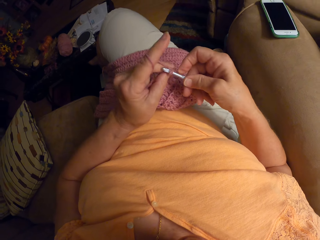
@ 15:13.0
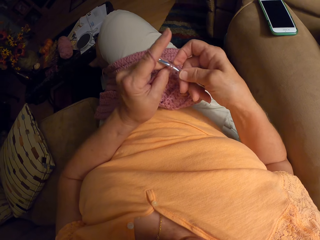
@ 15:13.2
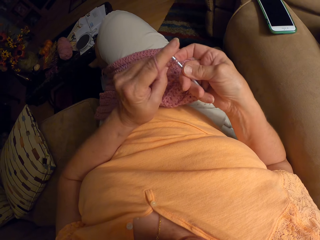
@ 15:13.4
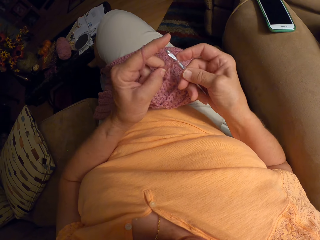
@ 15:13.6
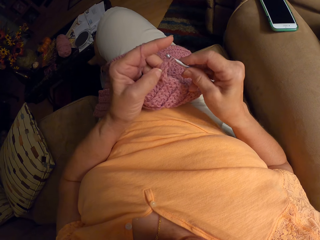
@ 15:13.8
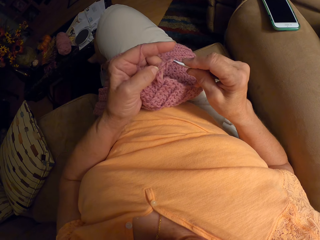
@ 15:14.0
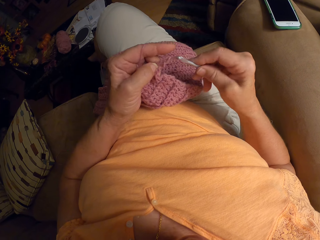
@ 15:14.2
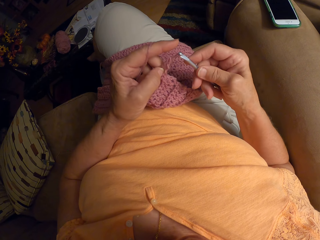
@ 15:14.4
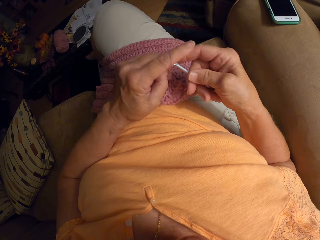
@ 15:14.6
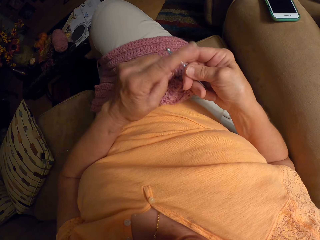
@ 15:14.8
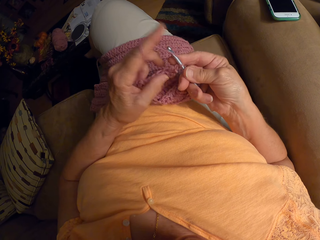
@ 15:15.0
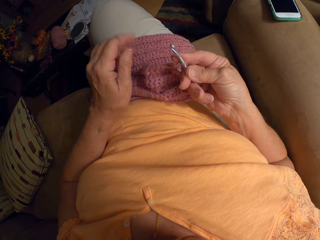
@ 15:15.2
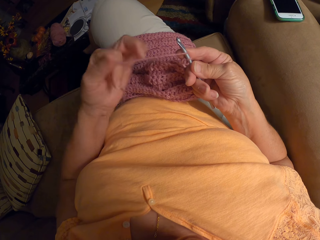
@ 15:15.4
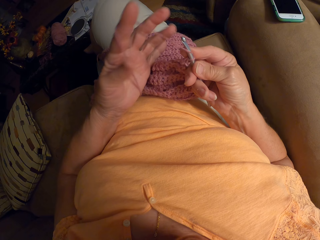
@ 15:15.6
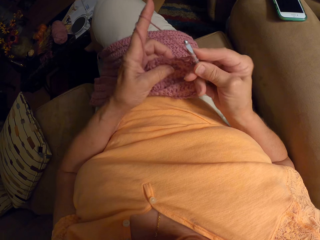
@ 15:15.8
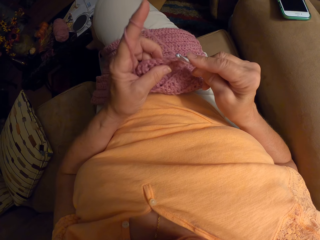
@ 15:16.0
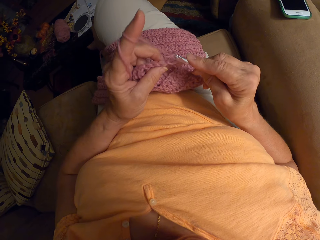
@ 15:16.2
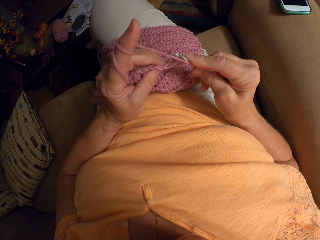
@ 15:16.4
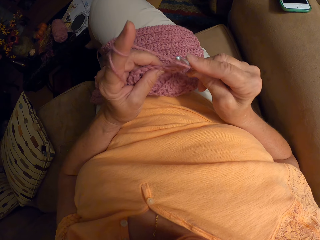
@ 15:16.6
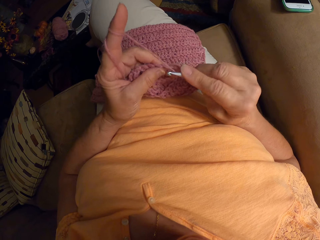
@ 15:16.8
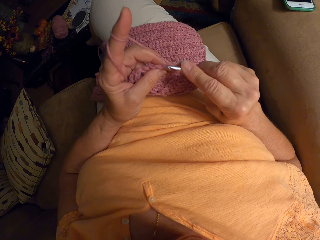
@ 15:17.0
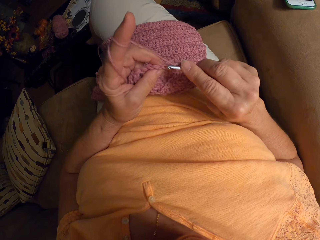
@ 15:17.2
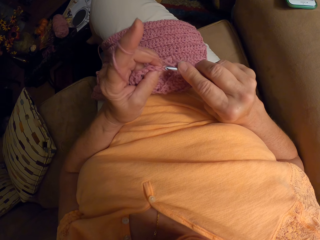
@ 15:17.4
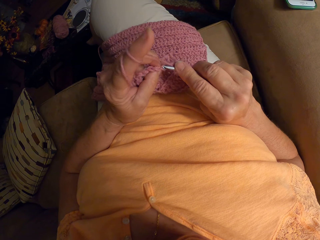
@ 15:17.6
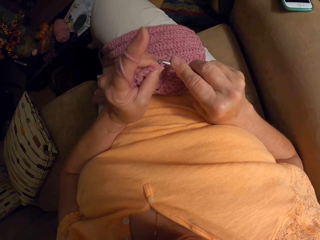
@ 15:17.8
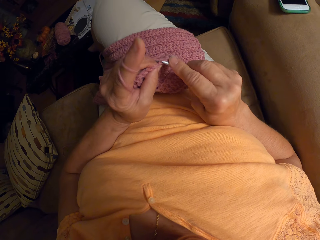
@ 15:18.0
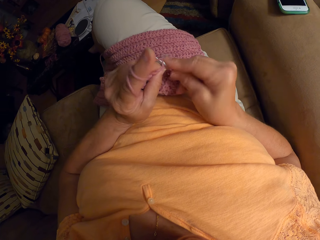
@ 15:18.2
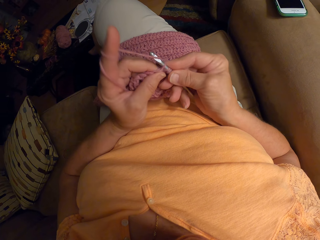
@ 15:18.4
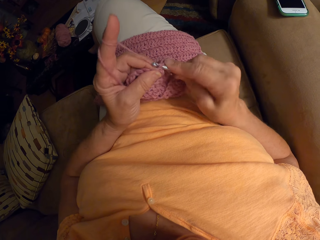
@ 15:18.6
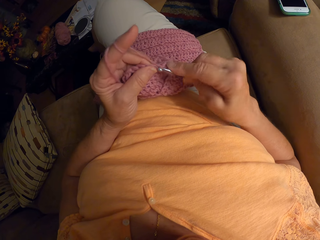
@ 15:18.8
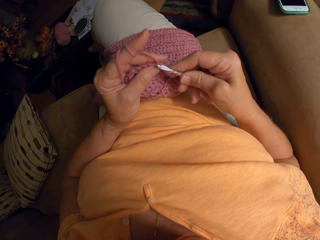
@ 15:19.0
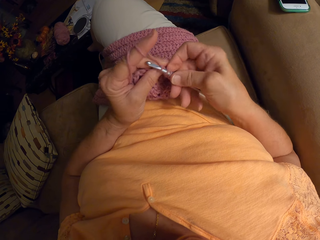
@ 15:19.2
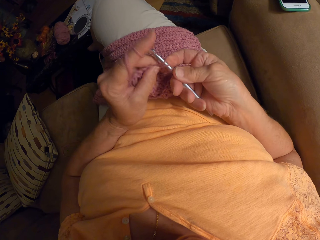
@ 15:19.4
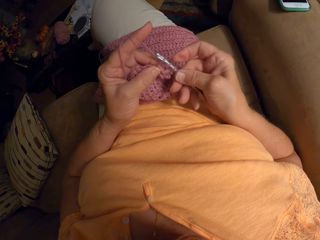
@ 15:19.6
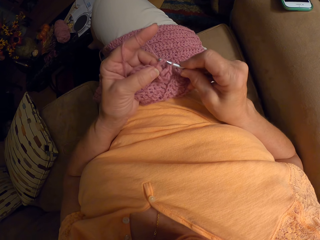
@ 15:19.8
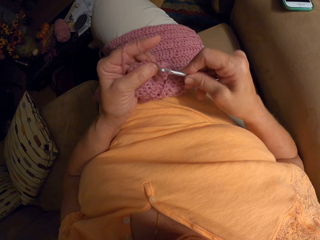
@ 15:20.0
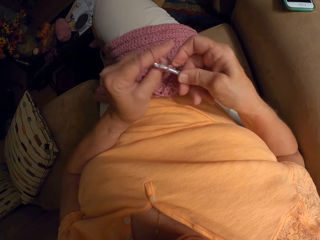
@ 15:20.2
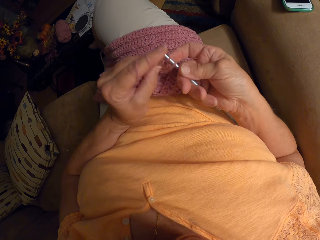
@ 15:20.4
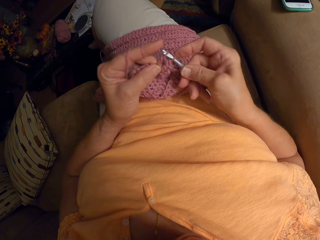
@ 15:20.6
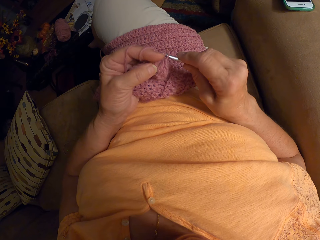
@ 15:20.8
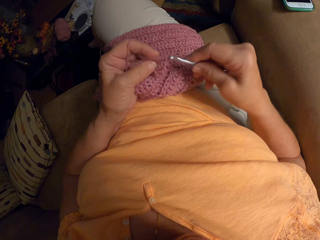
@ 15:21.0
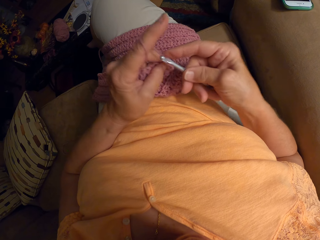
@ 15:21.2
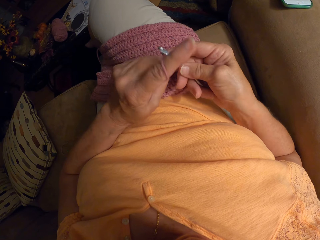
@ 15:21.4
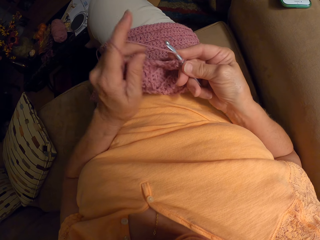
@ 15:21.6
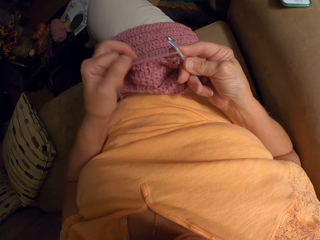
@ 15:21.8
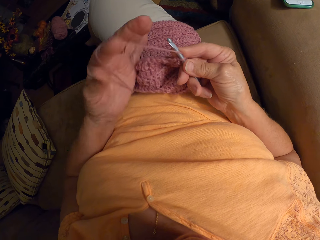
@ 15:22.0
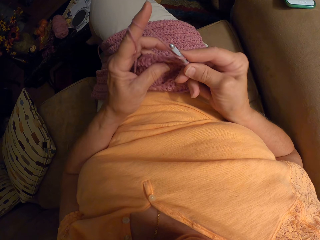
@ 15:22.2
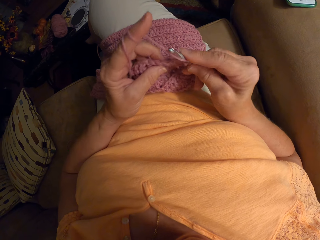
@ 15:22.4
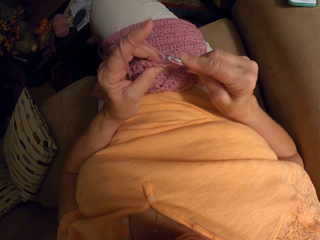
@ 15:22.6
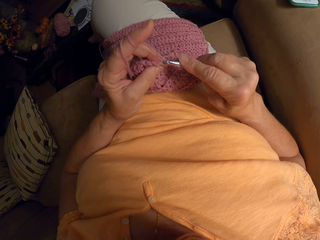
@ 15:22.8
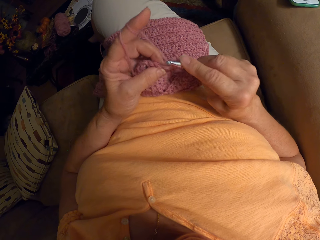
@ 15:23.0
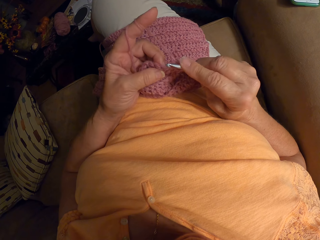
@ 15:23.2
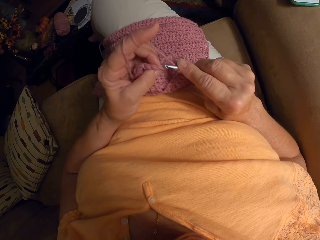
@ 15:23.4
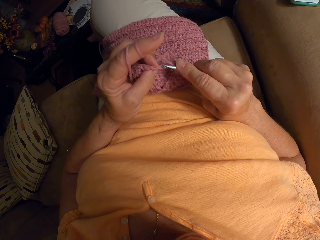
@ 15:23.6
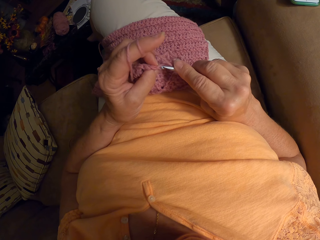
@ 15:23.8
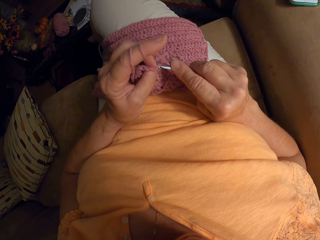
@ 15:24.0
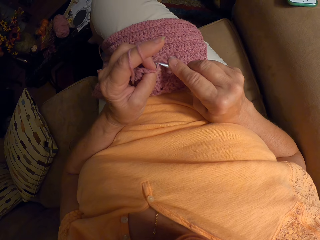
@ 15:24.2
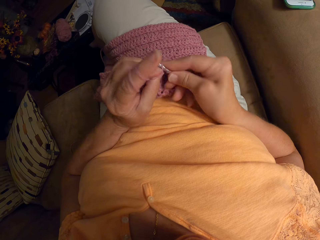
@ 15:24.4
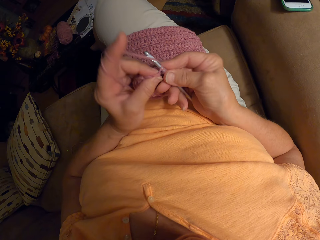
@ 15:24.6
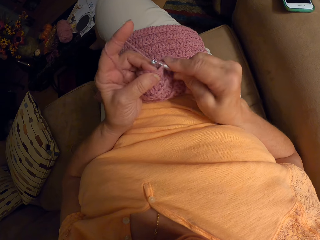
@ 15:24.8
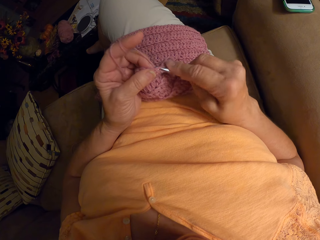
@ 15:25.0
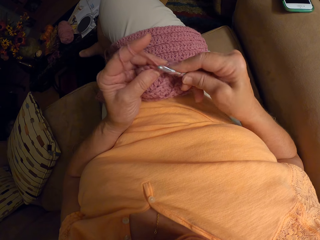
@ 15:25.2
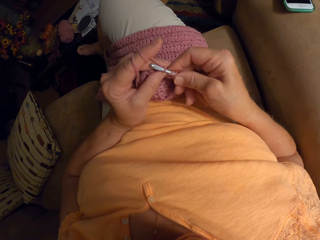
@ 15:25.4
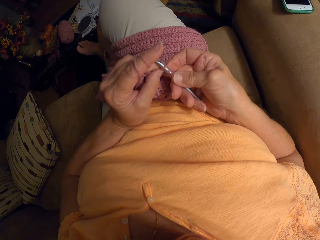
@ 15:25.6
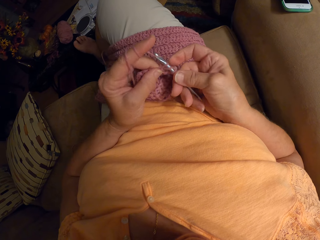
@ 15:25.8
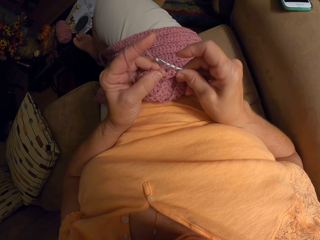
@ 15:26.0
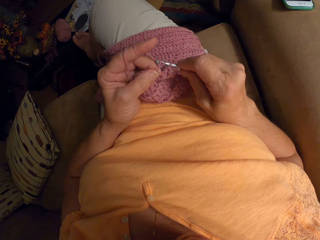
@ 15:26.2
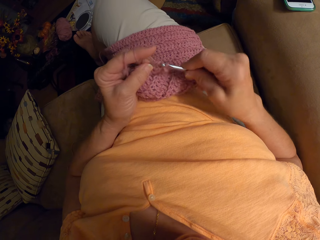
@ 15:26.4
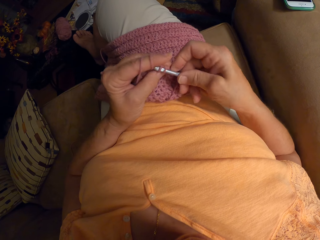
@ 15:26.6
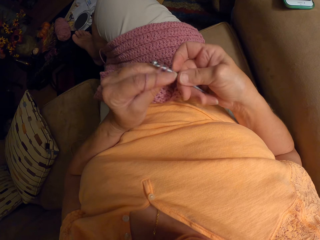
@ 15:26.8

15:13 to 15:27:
The camera wearer adjusts the thread. They crochet the garment. They adjust the thread. They crochet the garment.

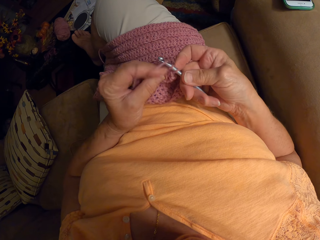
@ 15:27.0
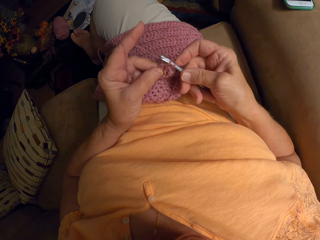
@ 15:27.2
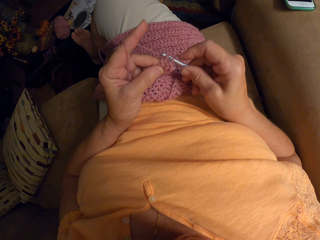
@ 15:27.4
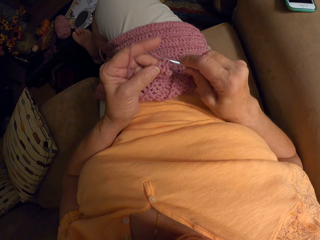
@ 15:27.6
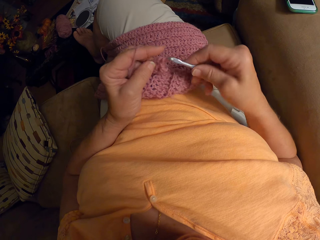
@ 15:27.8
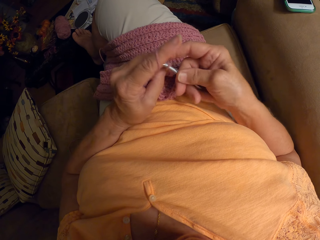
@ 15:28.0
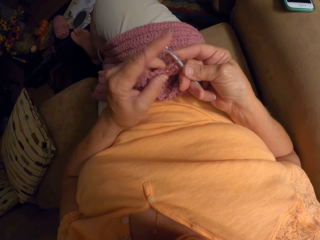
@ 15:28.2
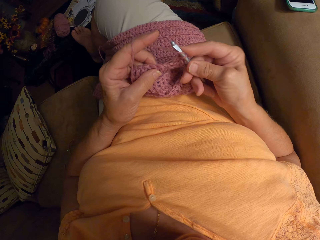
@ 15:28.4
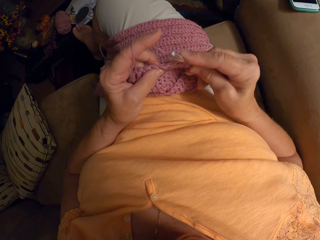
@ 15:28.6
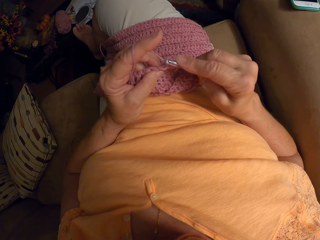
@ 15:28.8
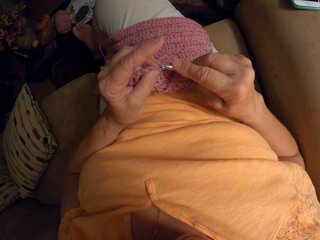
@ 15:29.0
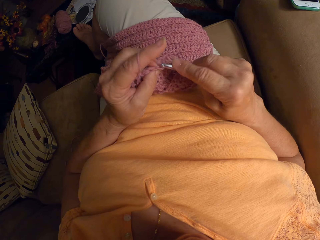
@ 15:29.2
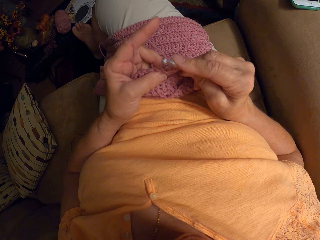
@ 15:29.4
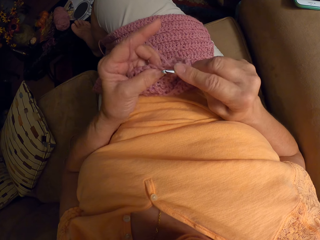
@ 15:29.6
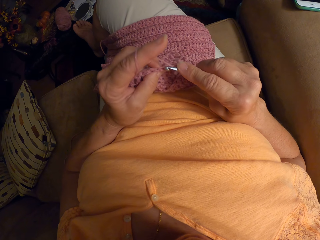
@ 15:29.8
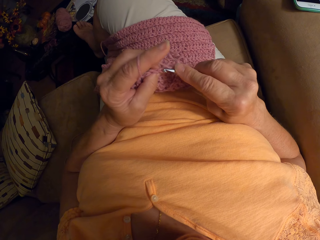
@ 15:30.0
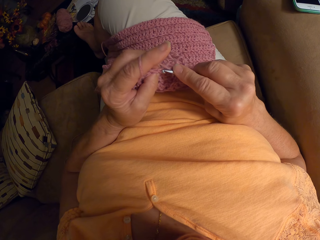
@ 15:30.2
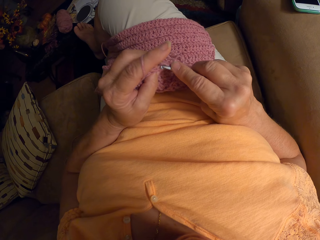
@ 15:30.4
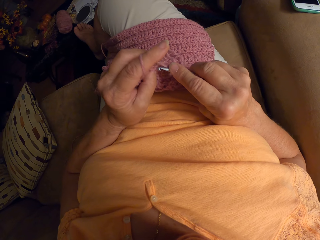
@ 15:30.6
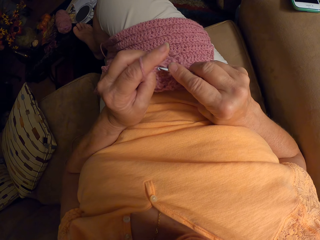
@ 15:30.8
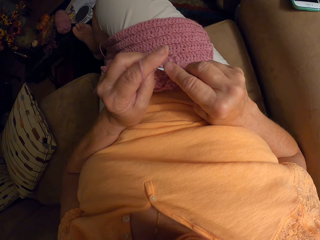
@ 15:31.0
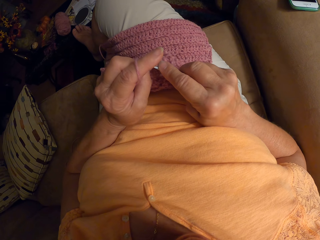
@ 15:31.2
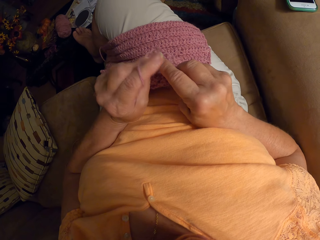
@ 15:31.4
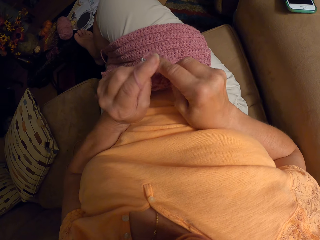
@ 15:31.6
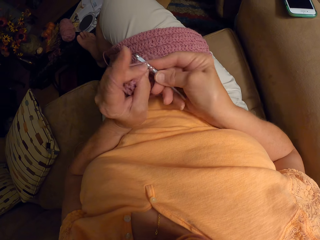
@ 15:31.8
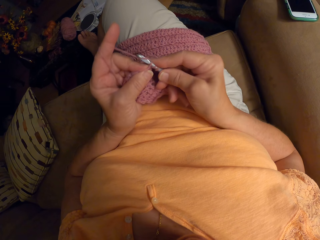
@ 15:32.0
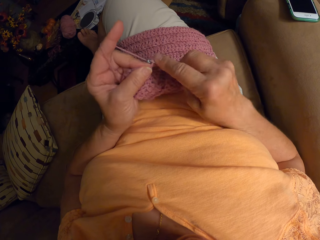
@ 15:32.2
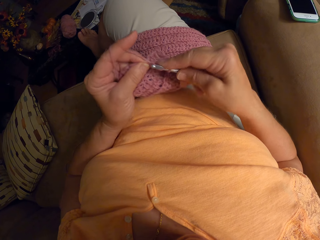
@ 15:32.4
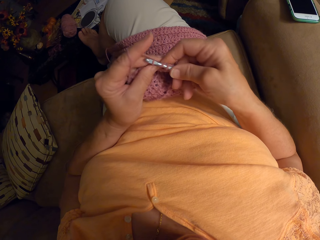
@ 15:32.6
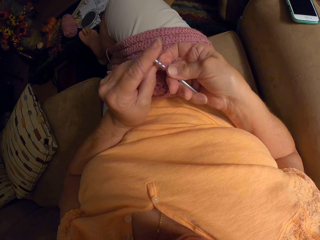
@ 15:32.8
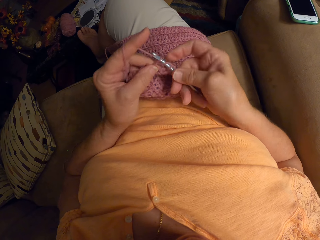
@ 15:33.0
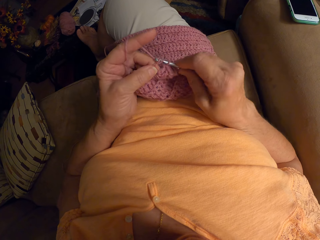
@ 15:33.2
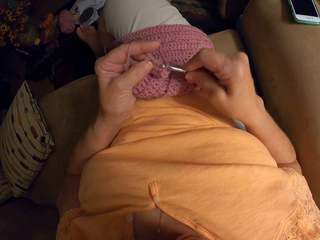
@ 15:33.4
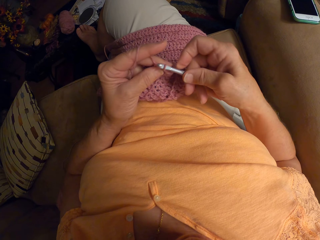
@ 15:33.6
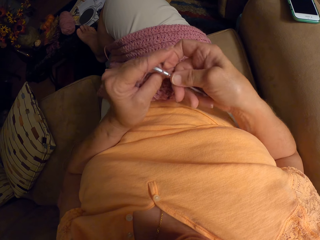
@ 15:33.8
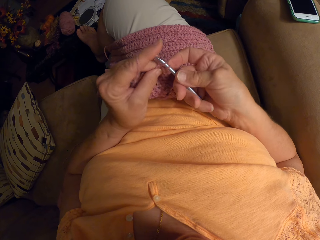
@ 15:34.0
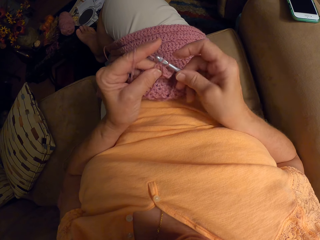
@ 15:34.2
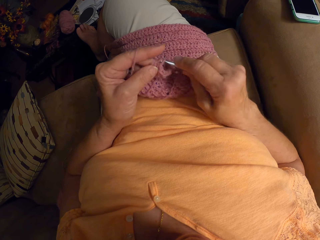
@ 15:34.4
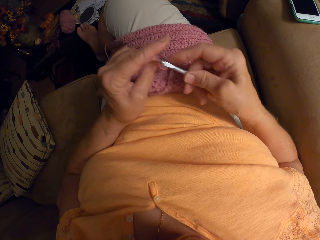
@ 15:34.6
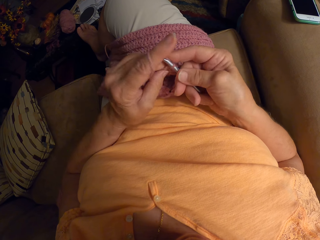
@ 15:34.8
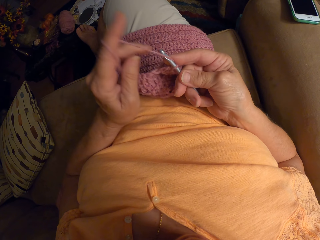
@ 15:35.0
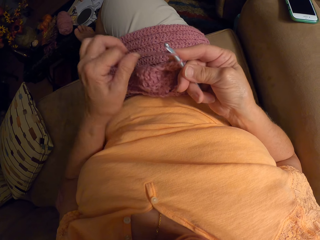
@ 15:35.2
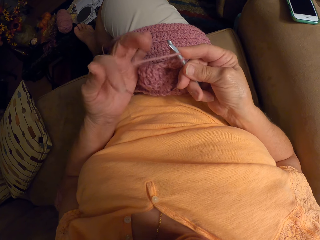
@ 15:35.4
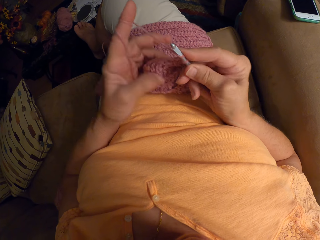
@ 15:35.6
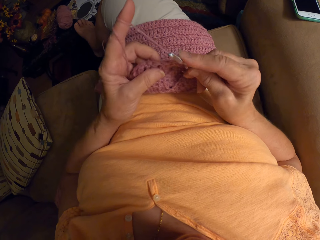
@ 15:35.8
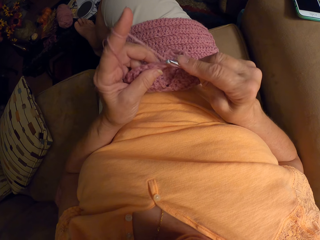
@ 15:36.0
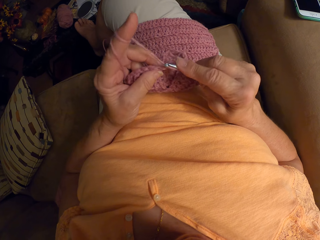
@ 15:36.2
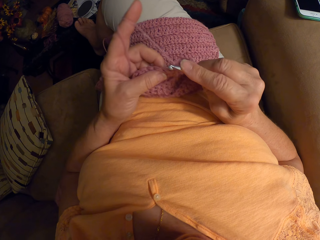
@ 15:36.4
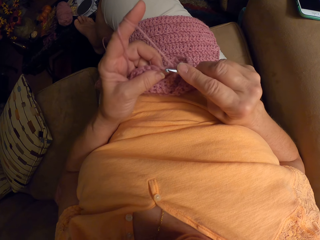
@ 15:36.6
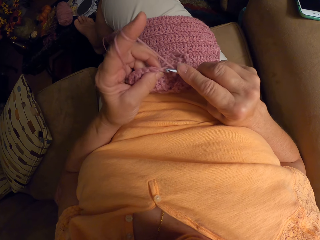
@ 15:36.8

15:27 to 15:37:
The camera wearer adjusts the thread.
